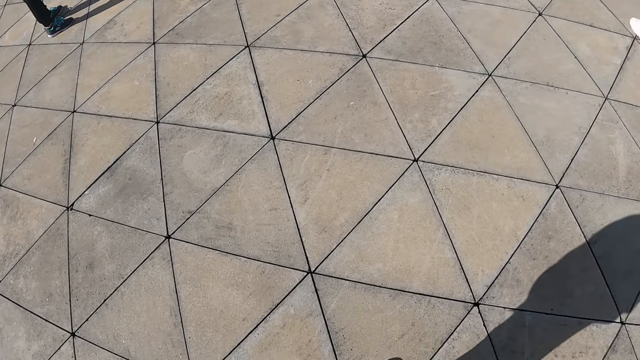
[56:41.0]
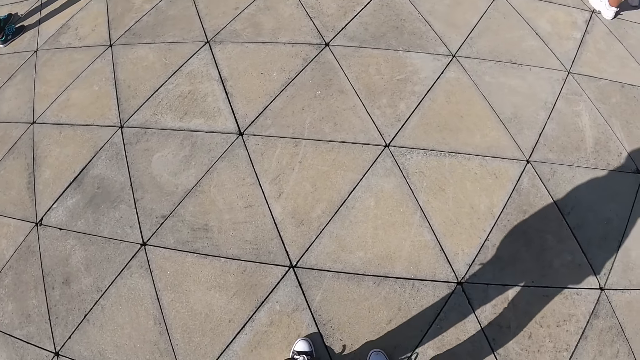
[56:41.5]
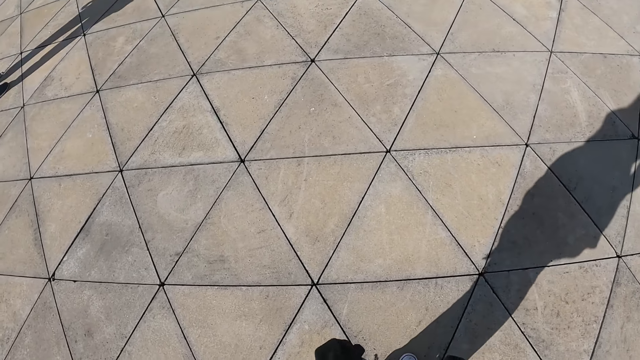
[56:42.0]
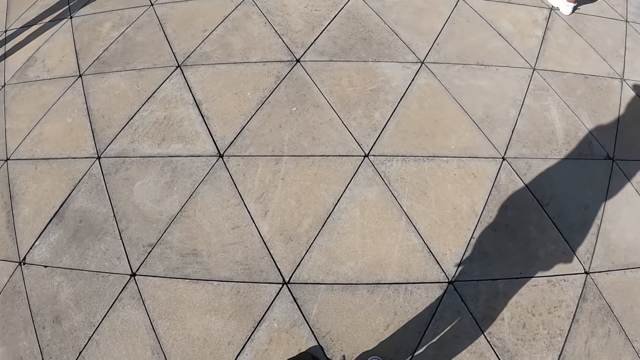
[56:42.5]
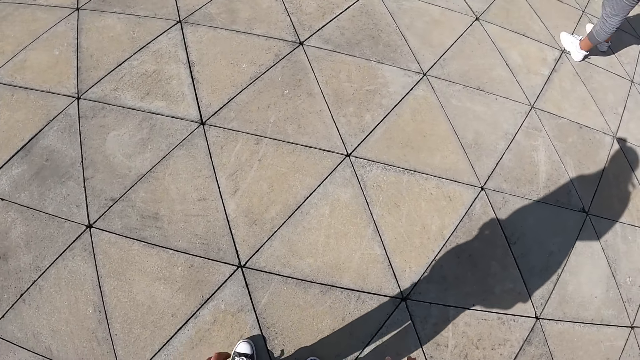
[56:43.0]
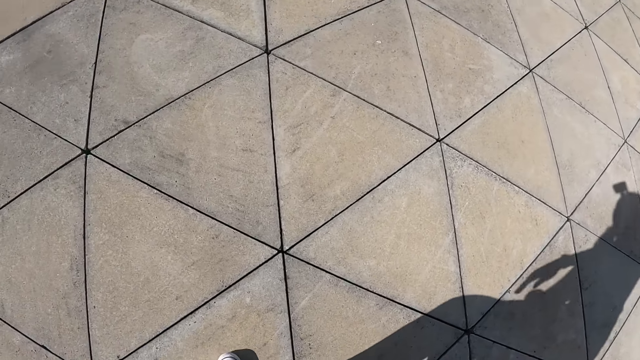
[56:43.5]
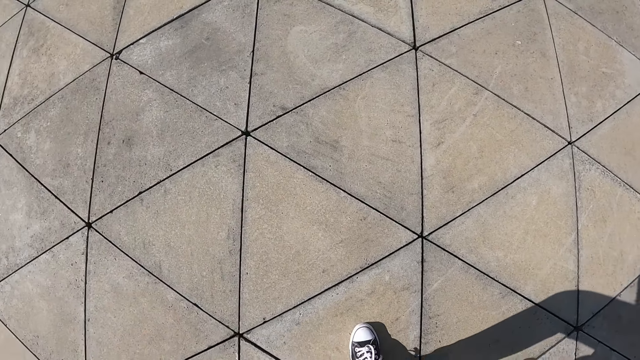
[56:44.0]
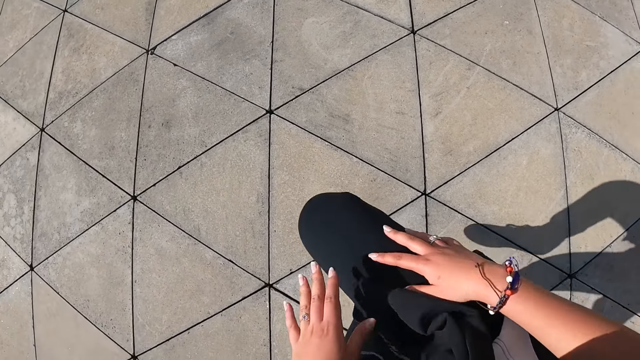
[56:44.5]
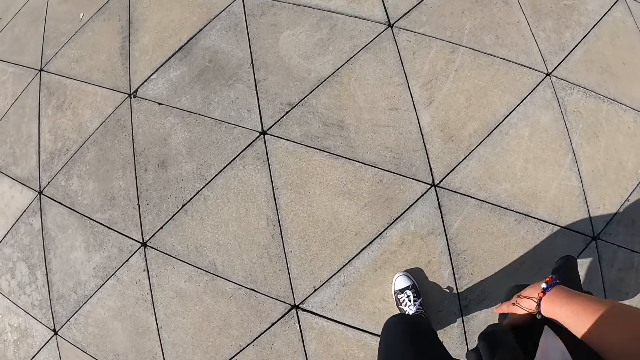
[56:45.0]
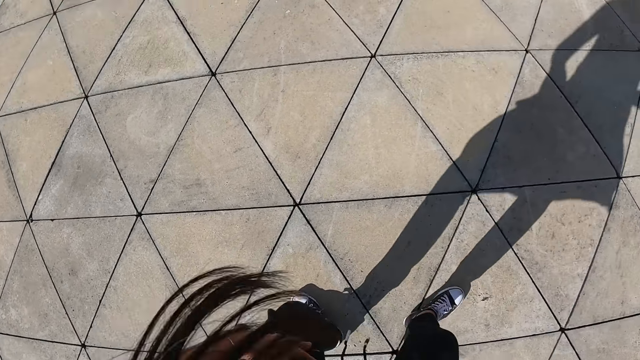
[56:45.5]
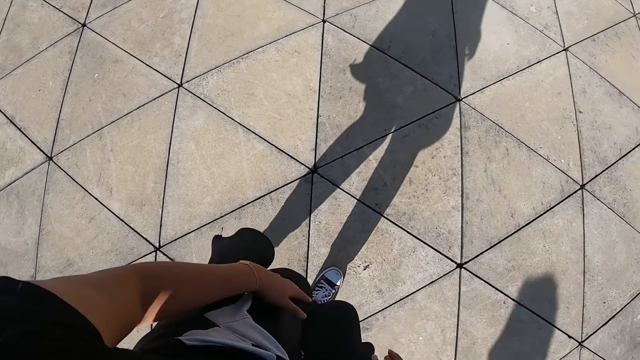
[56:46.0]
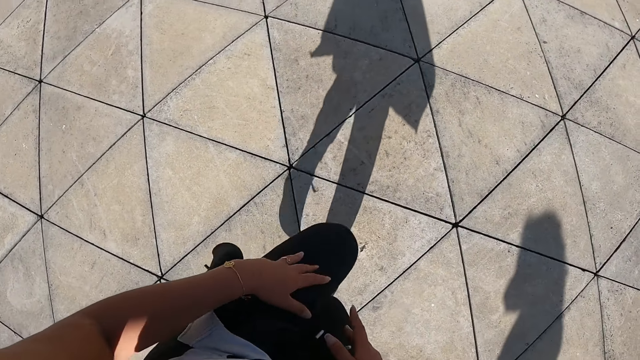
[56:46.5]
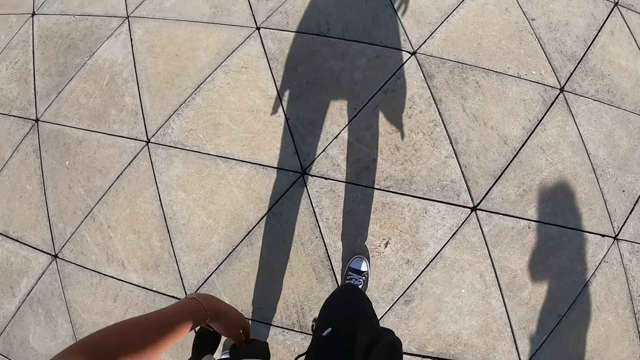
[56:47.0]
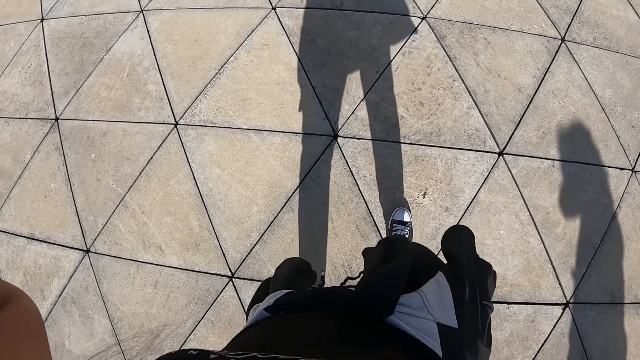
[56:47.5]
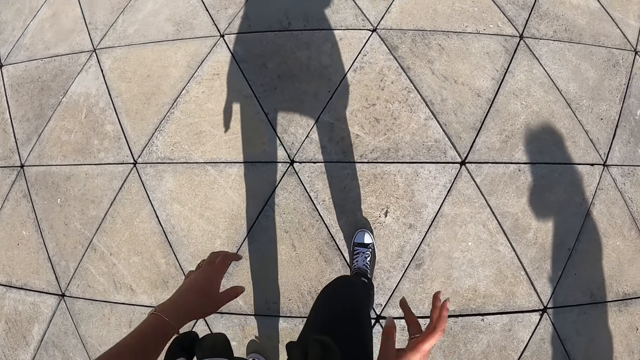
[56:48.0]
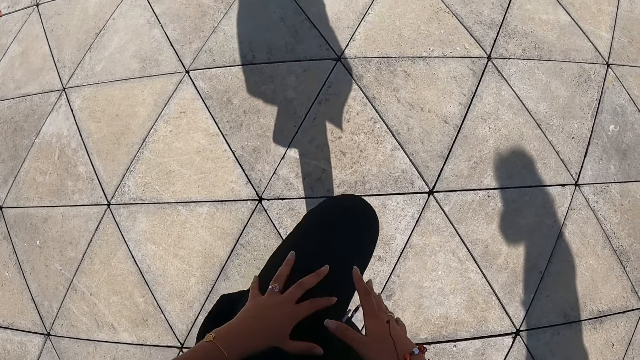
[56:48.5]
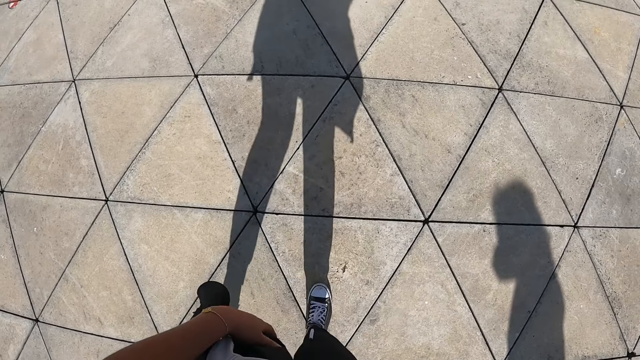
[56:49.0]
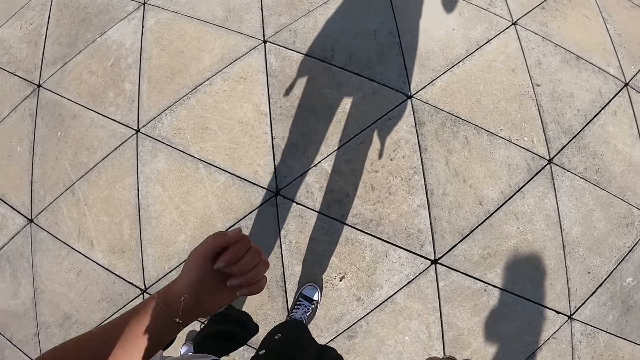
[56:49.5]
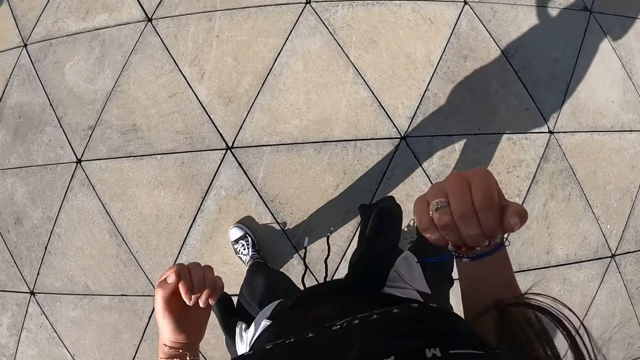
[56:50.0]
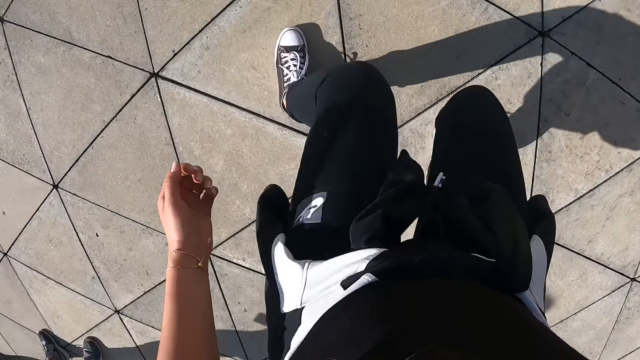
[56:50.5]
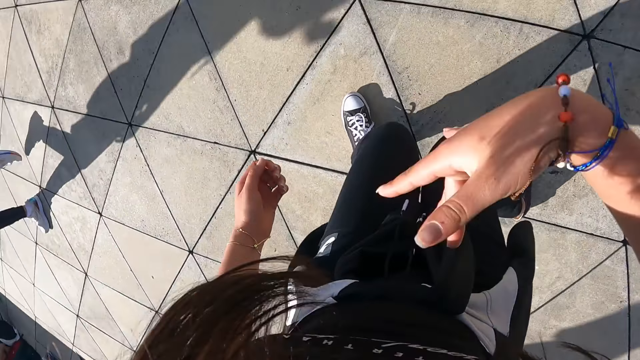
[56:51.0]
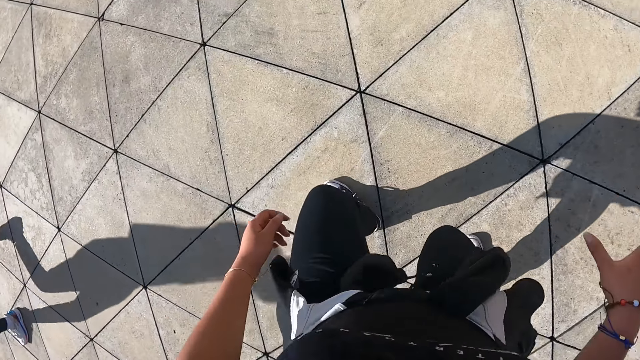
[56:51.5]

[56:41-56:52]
The camera wearer makes dance moves.

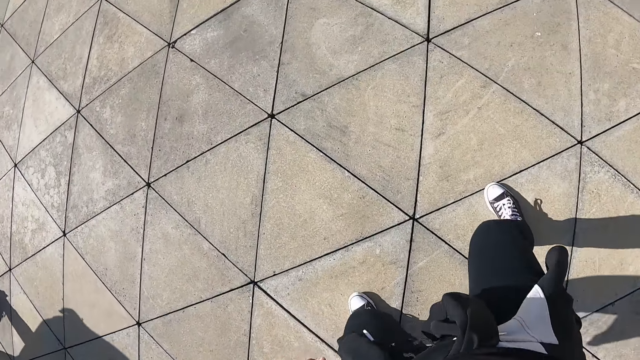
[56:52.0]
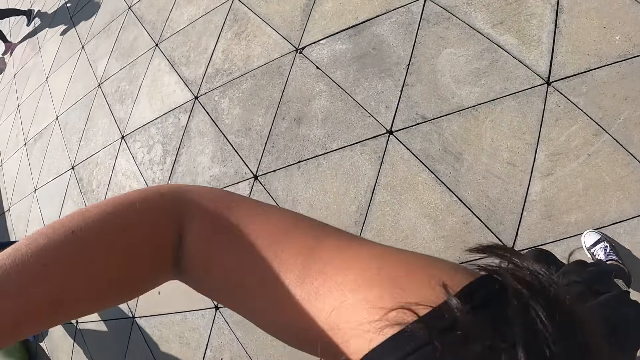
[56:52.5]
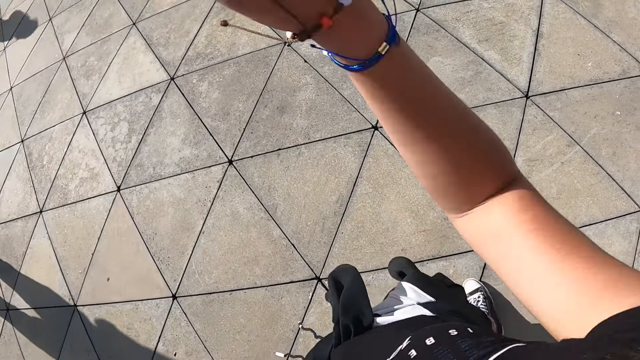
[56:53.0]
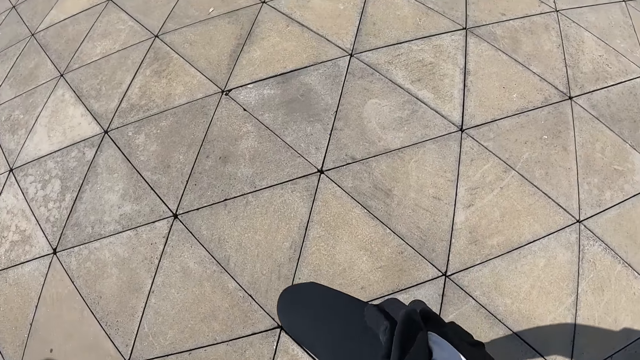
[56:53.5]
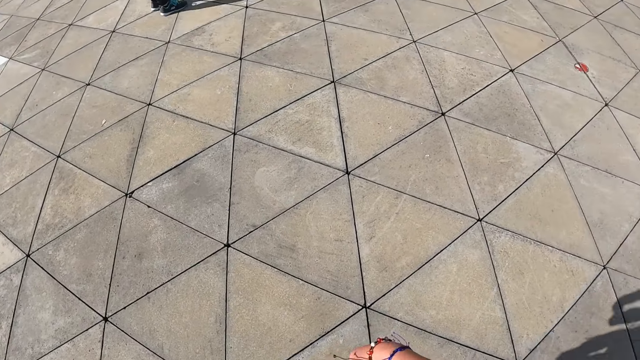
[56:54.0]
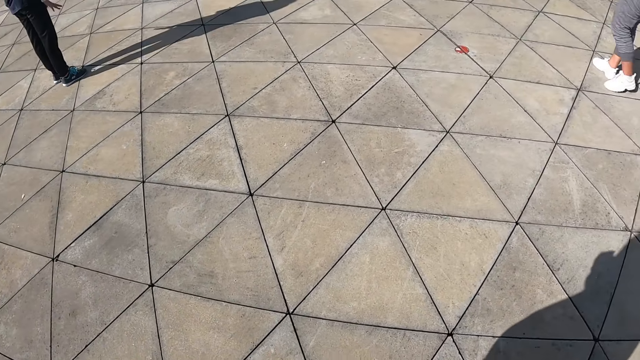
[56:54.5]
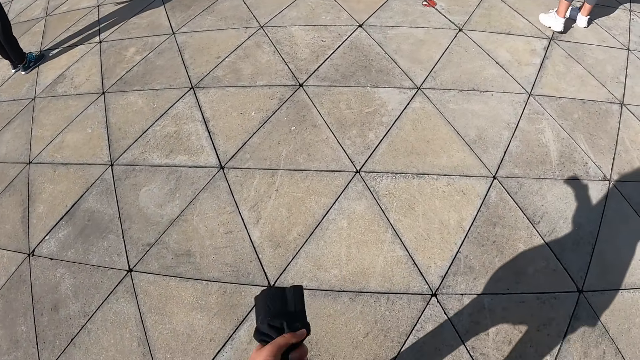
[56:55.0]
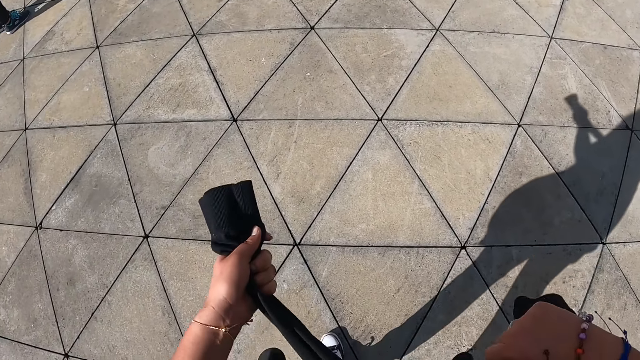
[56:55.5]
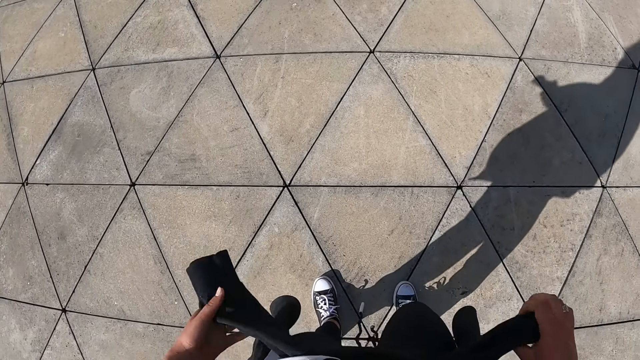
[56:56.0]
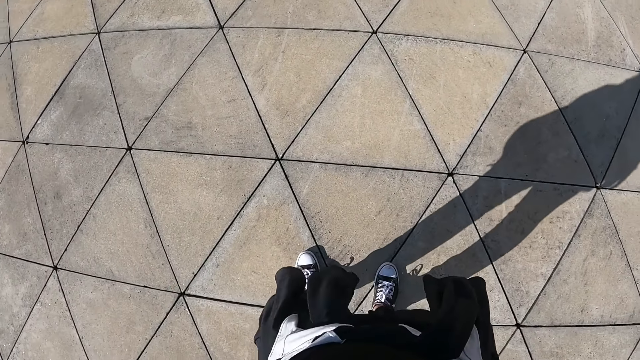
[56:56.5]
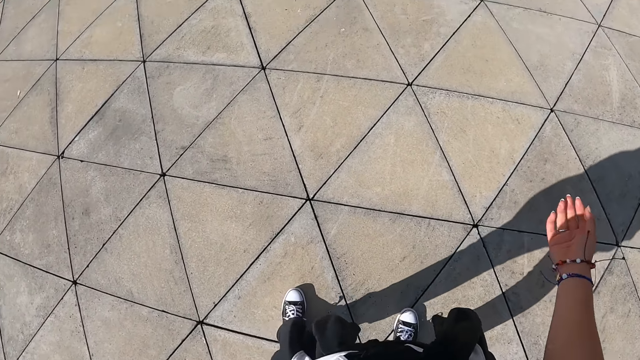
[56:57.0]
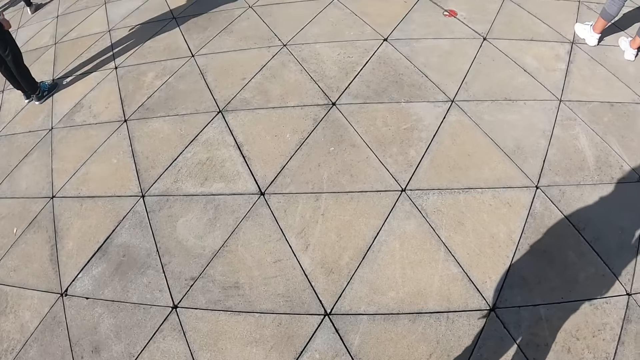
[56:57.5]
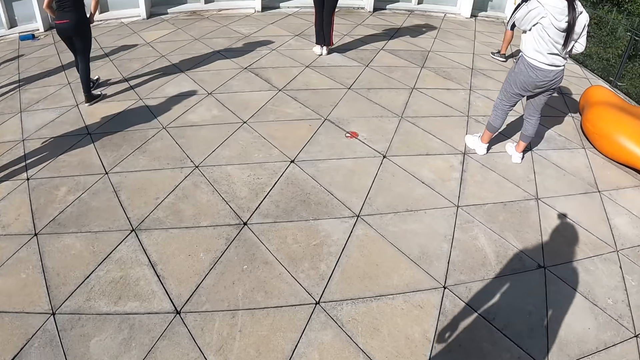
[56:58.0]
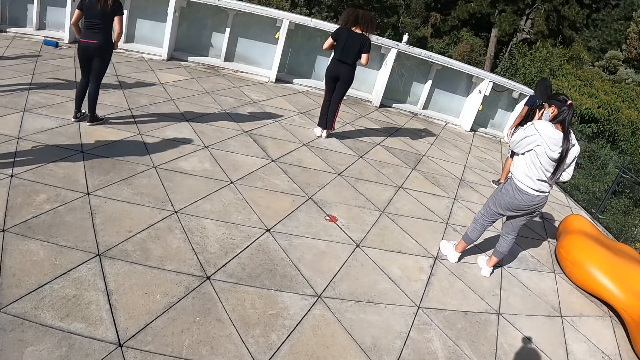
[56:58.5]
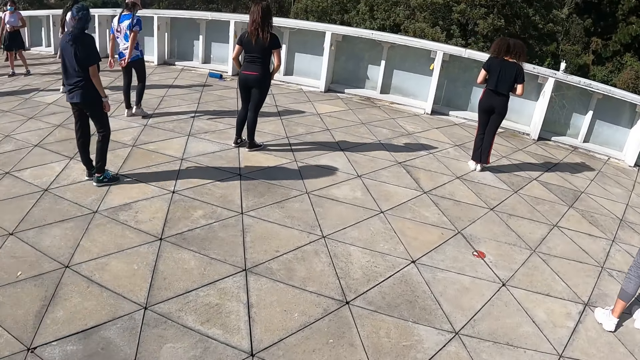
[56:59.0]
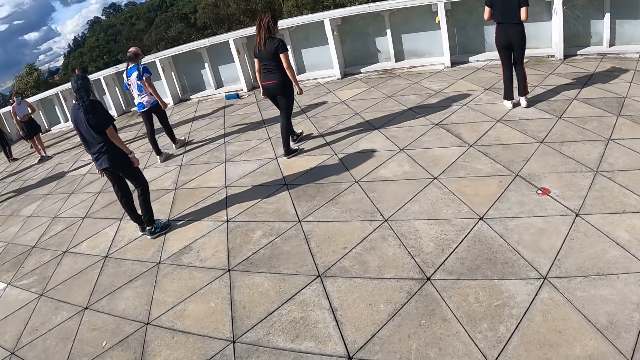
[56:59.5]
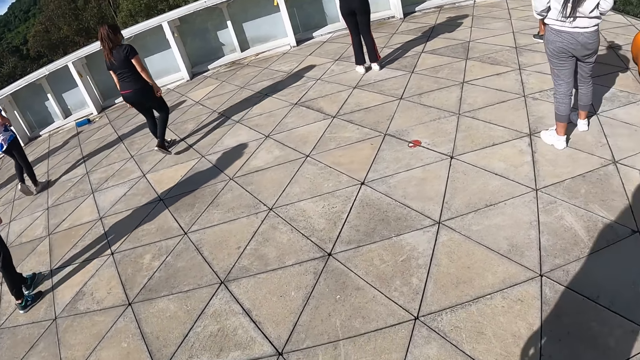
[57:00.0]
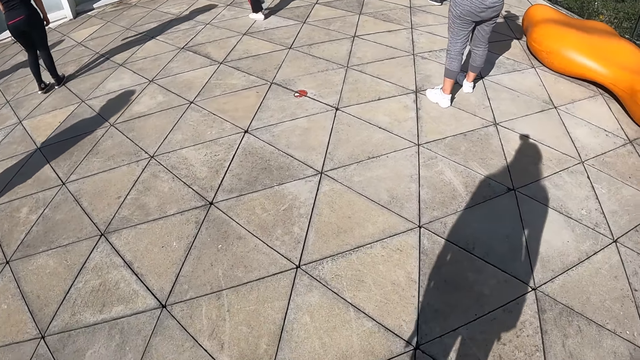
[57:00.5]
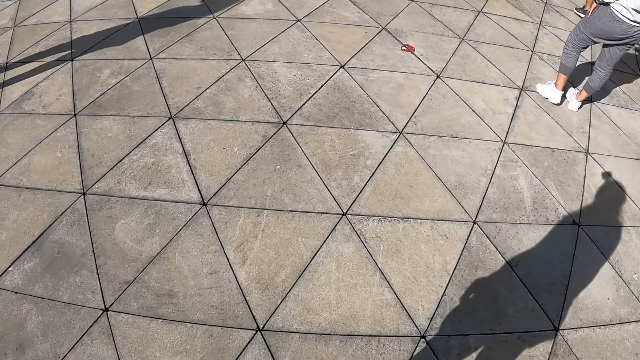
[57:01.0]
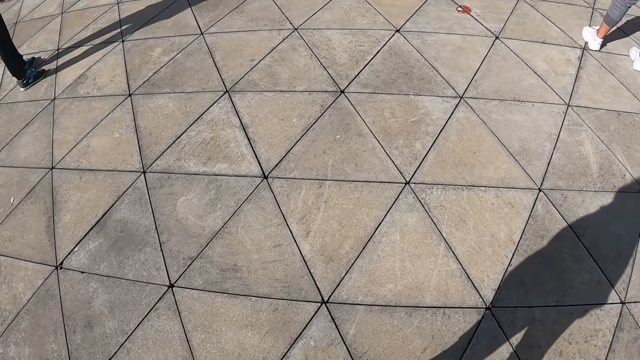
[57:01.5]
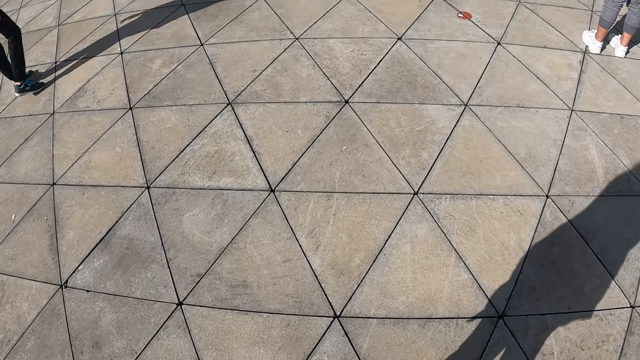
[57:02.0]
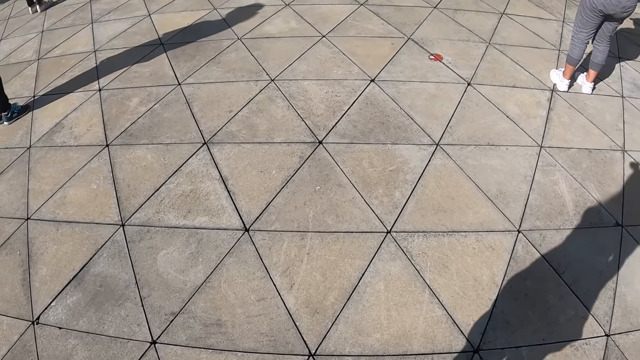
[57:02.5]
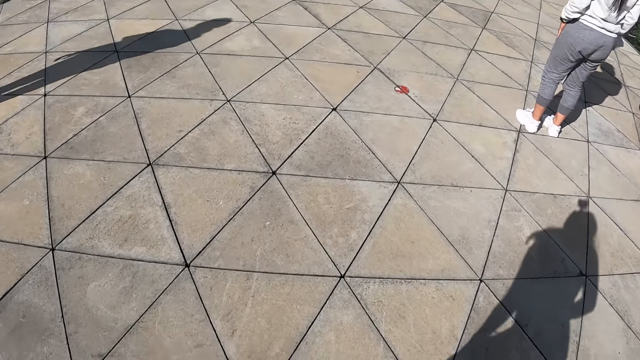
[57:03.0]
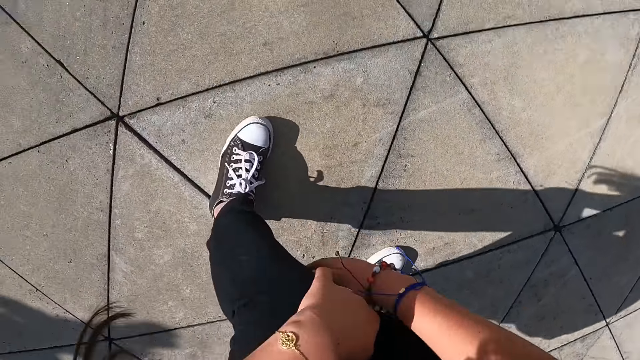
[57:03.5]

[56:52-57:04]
The camera wearer tightens the sweater around her waist with both hands. She dances. She looks forward.
